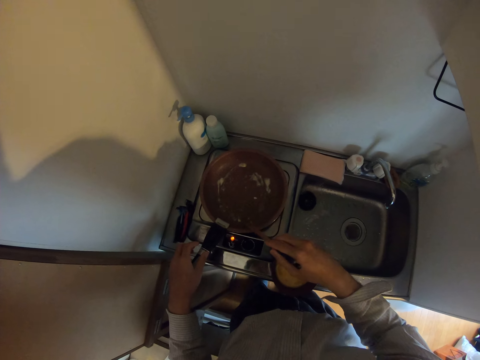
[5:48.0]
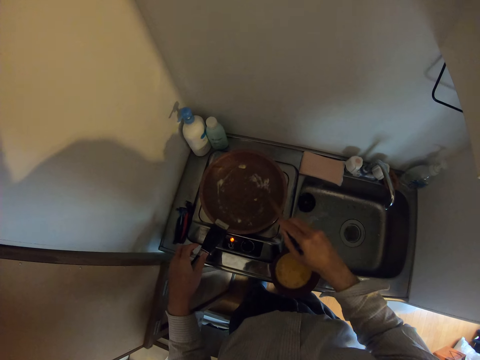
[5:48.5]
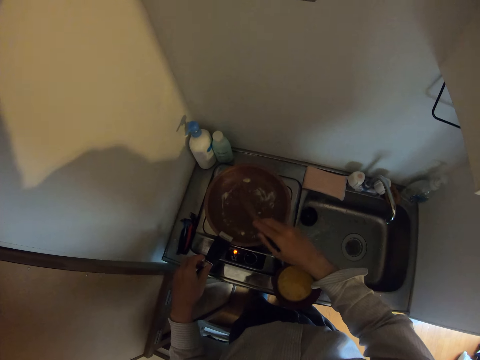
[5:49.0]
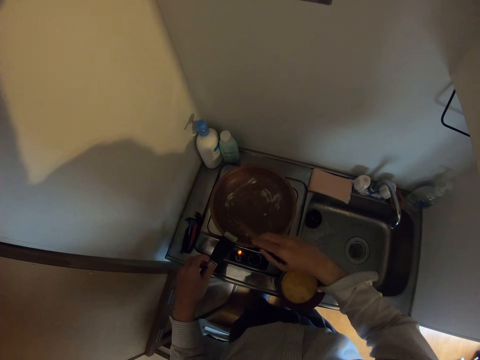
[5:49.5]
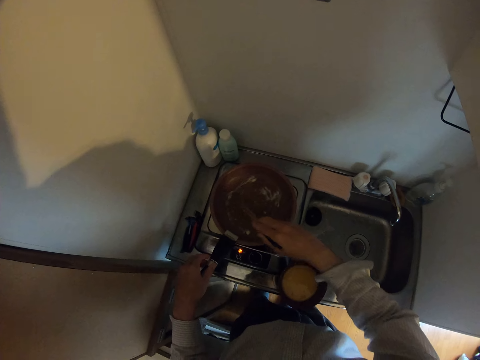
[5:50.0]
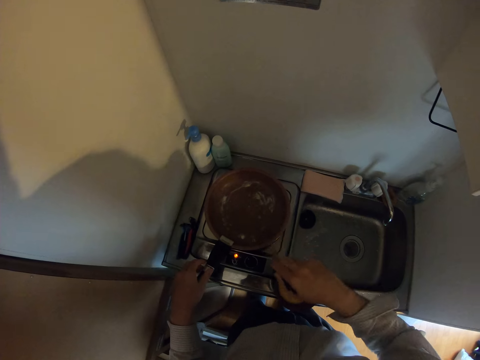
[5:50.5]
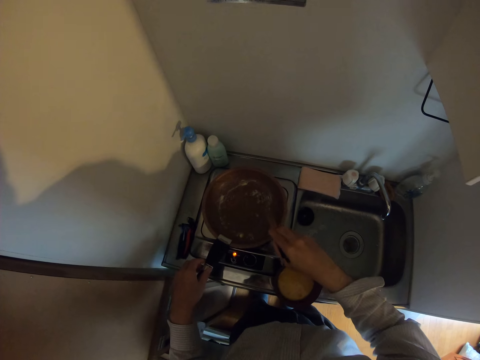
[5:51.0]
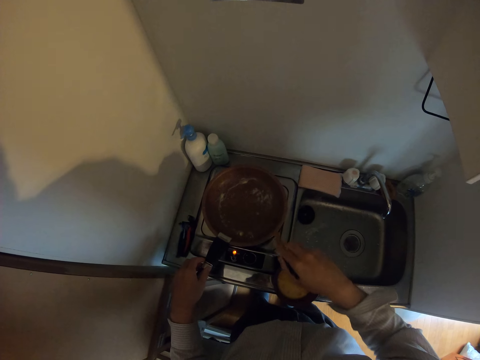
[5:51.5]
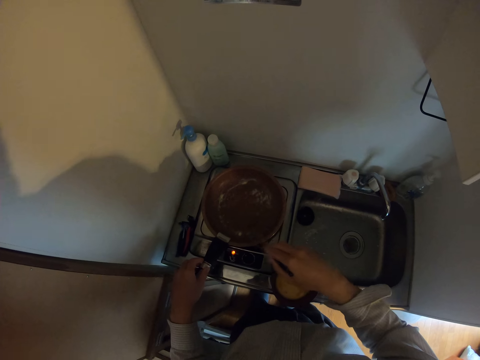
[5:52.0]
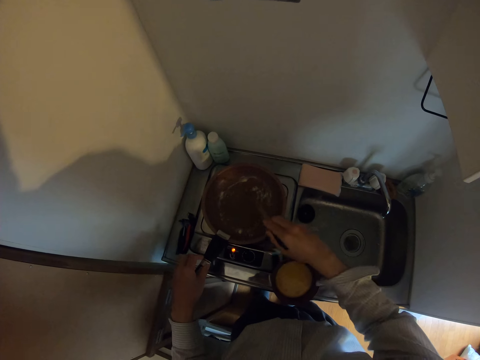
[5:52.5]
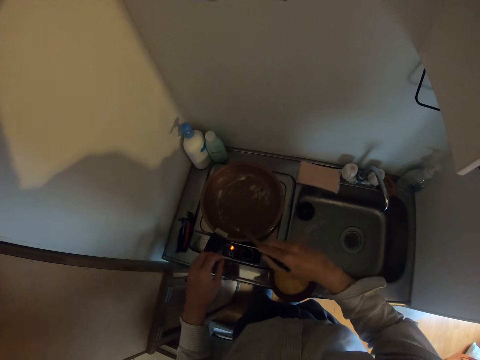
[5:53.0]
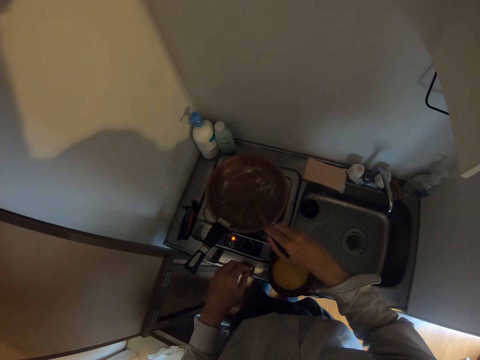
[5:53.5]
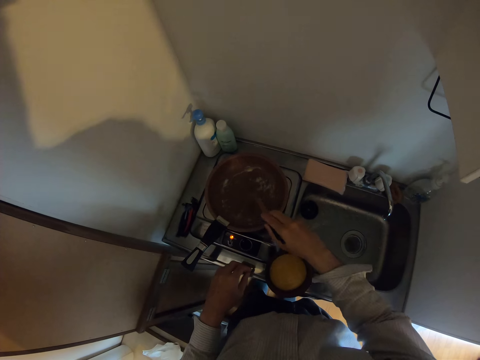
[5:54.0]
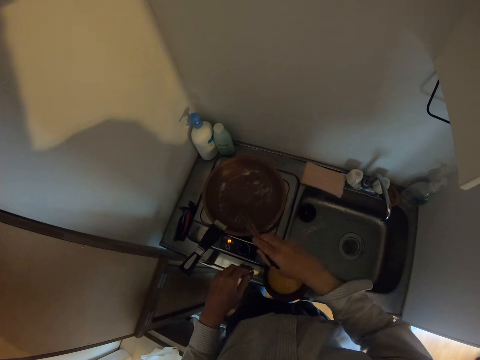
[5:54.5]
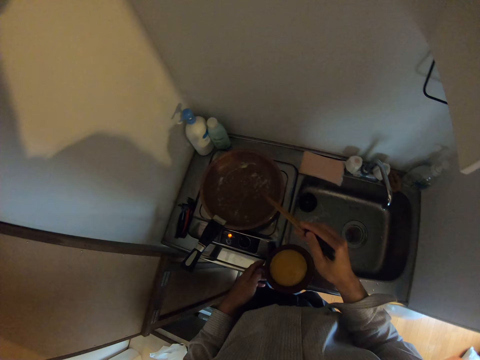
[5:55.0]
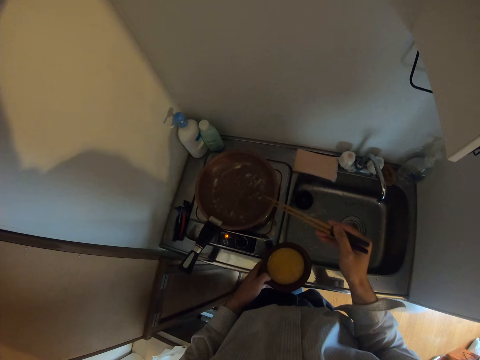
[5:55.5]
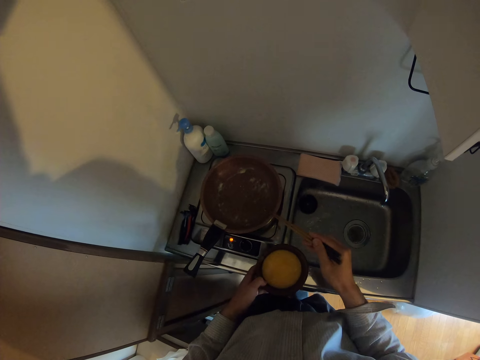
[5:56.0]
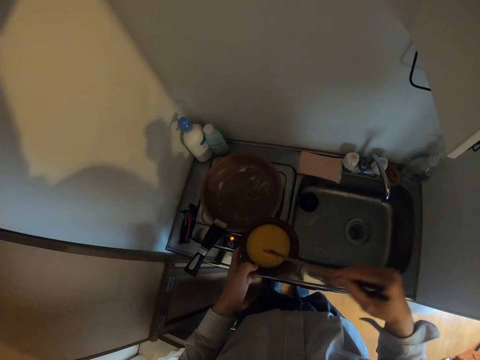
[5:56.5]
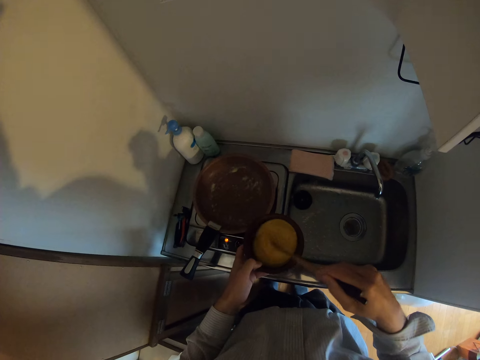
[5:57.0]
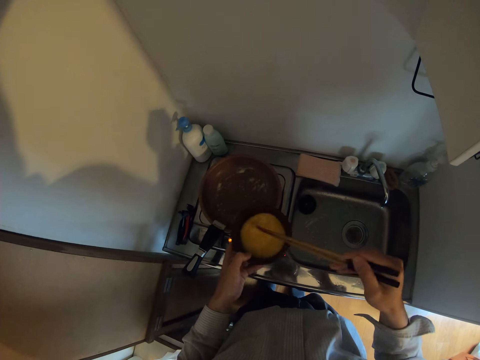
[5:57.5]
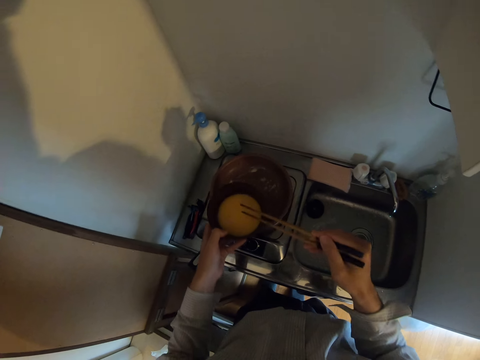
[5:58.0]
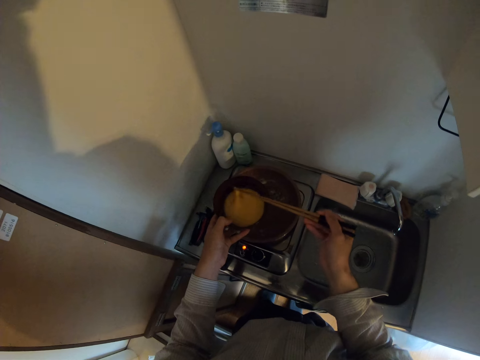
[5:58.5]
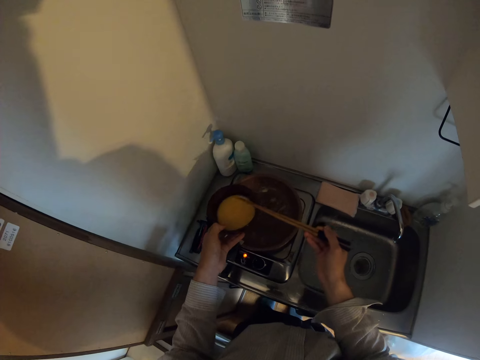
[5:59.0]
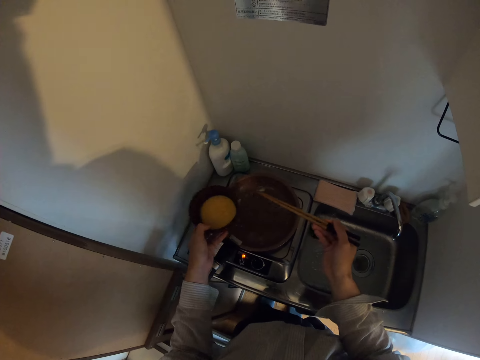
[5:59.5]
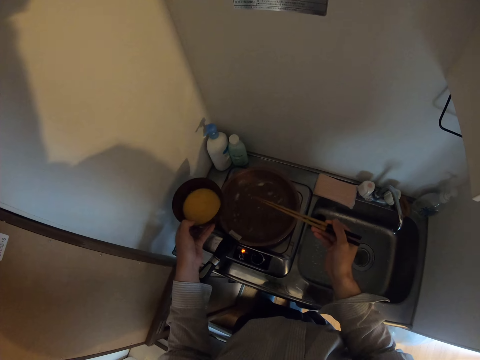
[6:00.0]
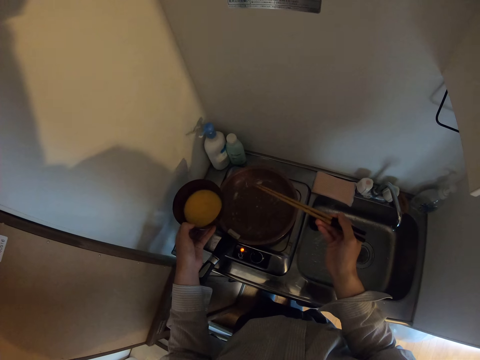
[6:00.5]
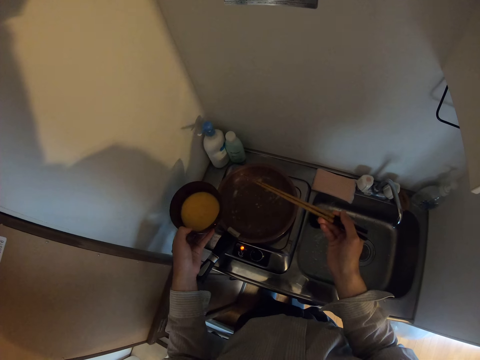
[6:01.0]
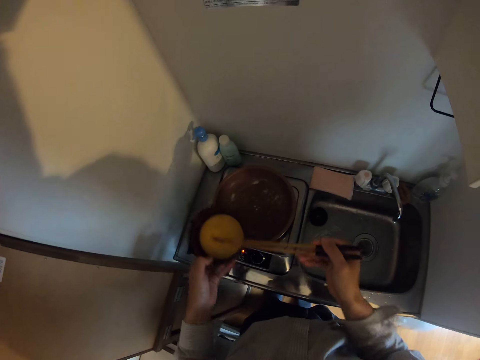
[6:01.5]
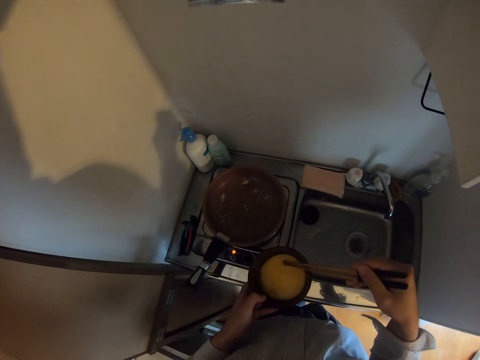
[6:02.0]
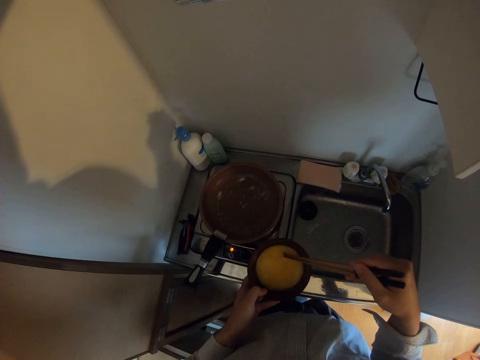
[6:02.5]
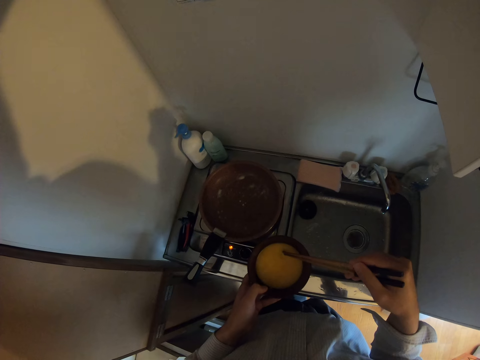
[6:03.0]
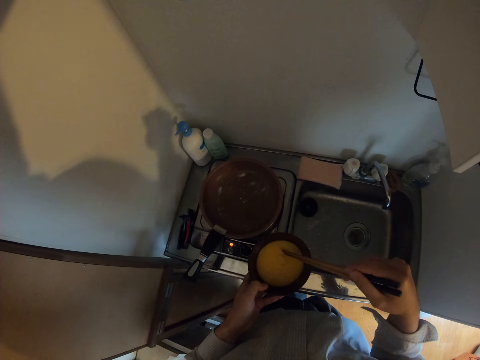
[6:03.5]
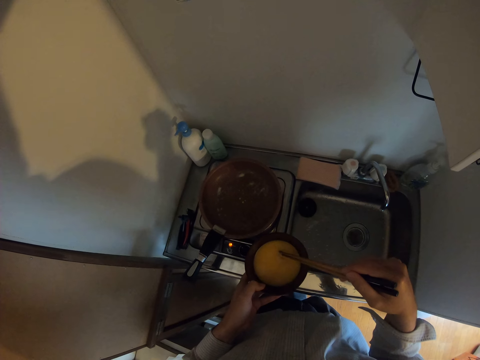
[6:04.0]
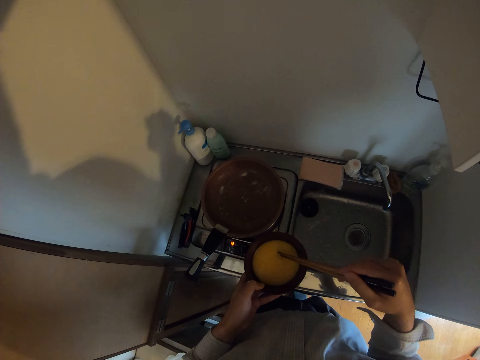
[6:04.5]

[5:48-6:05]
The camera wearer moves his other hand towards the bowl. He holds the bowl with his hand. He takes the bowl on the edge of the sink. He hits the chopsticks on the pan and moves the chopsticks towards the bowl. He whips the egg in the bowl with the pair of chopsticks. He moves his hands towards the bowl. He scoops the egg in the frypan with the pair of chopsticks. He moves his hand towards the pan. He places the yolk in the pan. He moves the chopsticks towards the bowl. He moves his hands towards him. He stares at the pan.

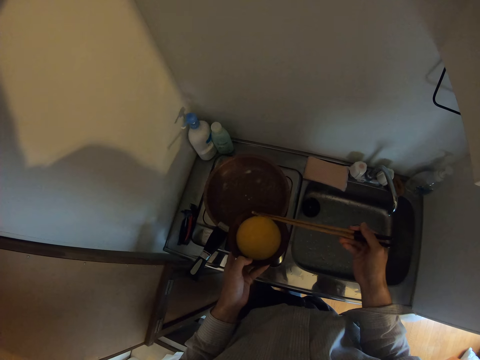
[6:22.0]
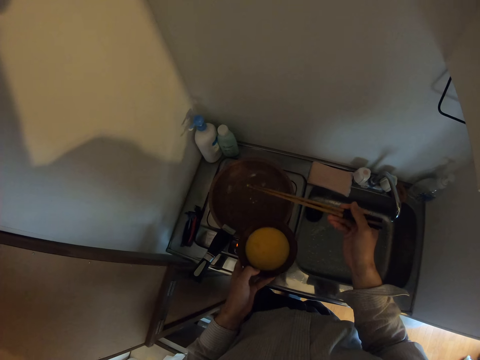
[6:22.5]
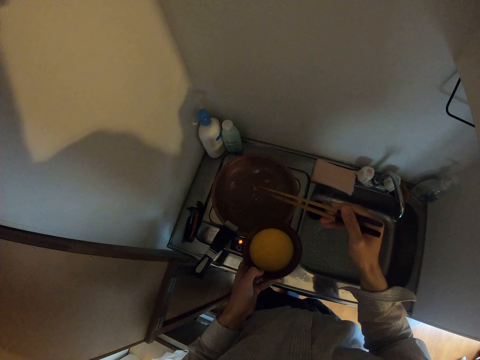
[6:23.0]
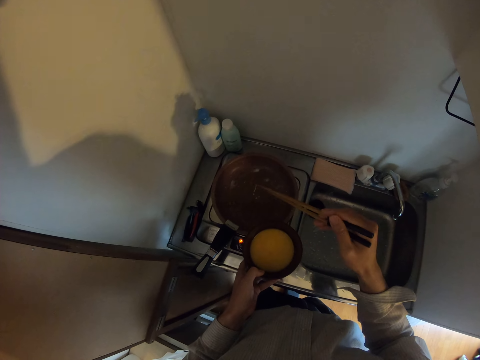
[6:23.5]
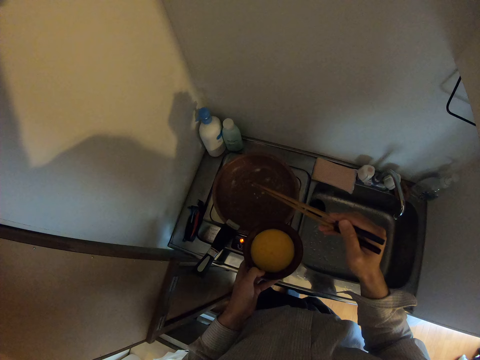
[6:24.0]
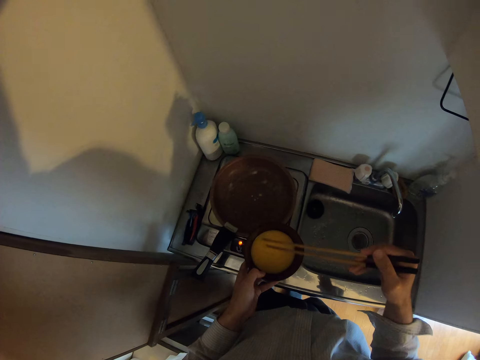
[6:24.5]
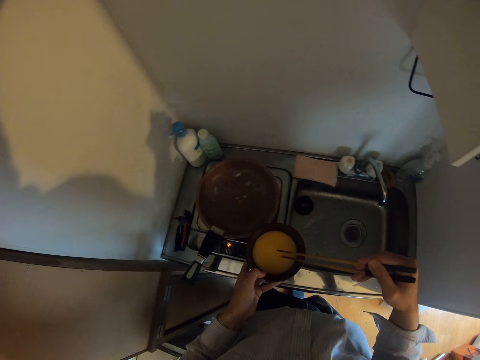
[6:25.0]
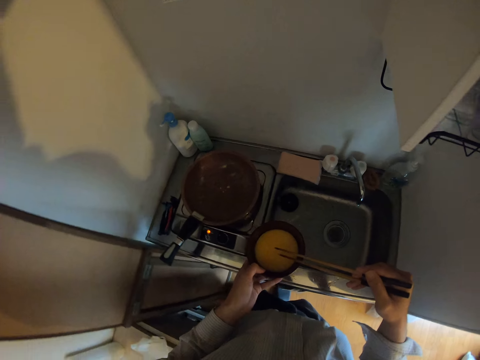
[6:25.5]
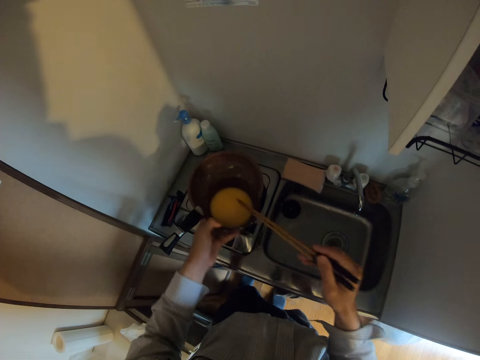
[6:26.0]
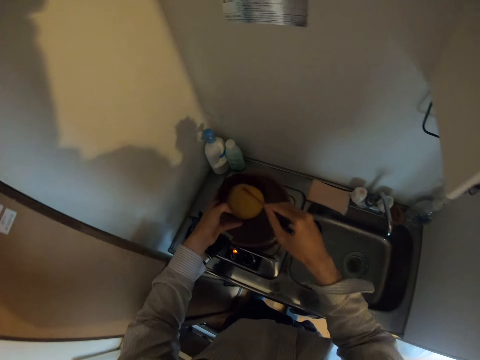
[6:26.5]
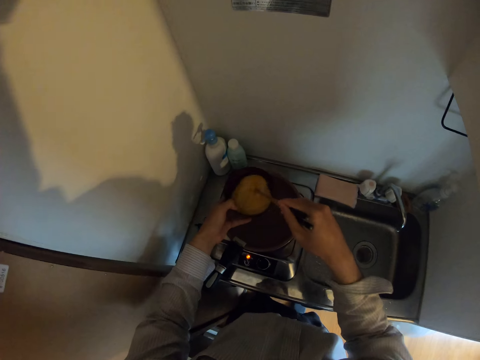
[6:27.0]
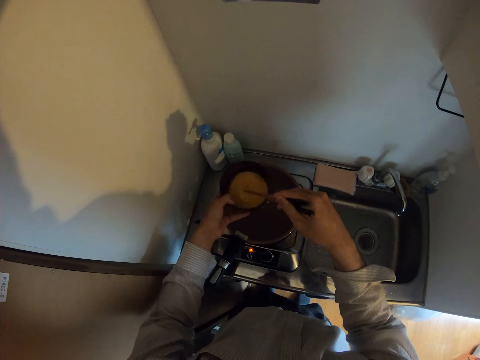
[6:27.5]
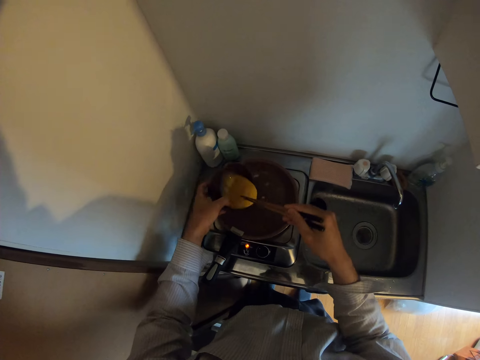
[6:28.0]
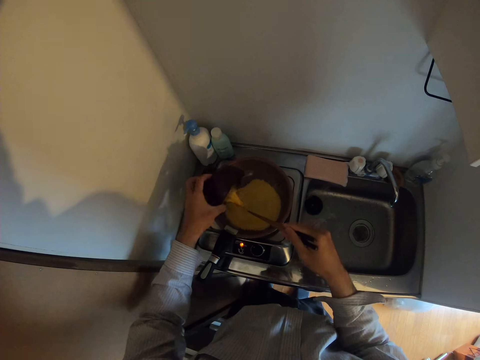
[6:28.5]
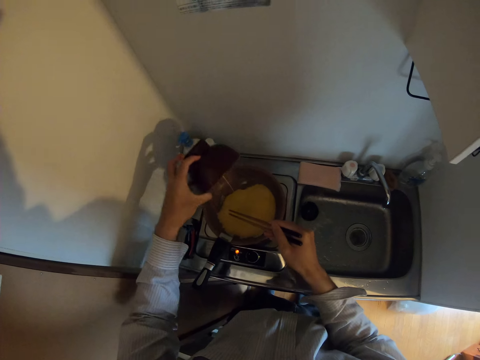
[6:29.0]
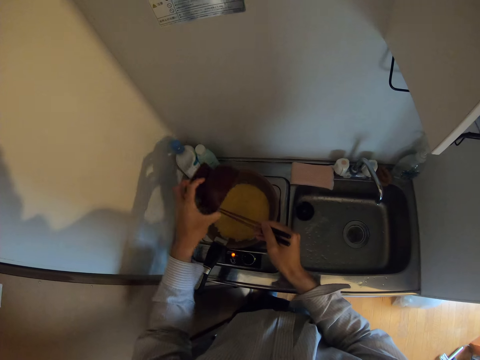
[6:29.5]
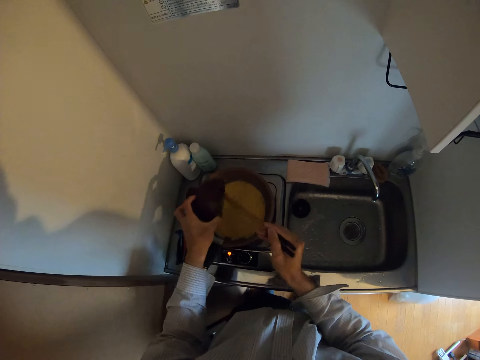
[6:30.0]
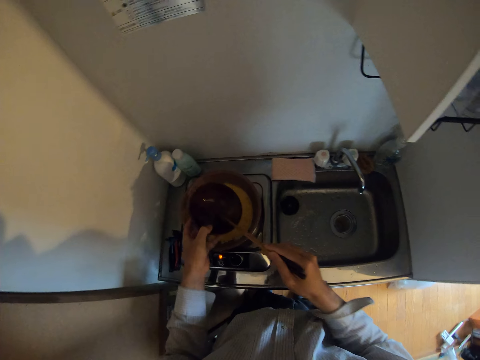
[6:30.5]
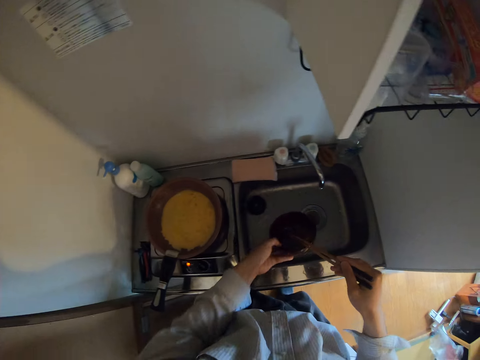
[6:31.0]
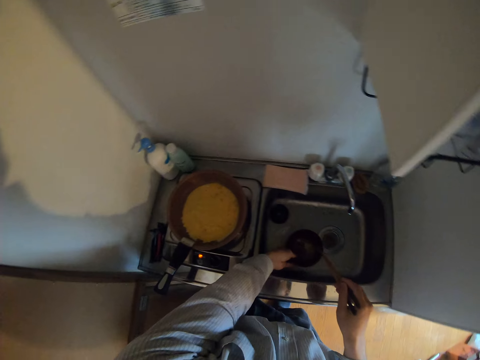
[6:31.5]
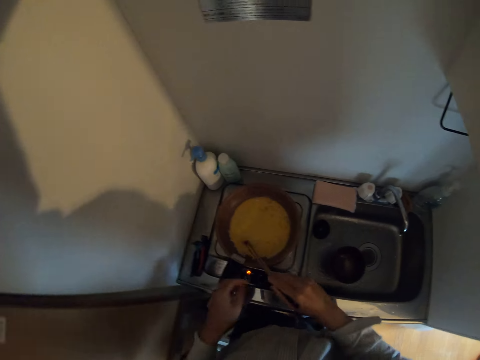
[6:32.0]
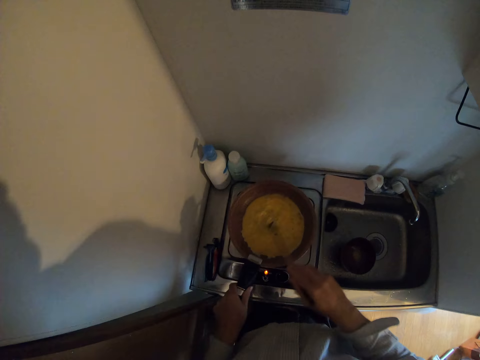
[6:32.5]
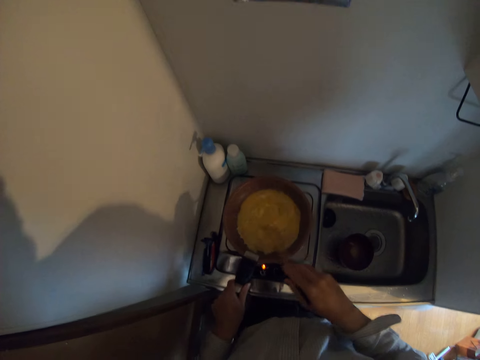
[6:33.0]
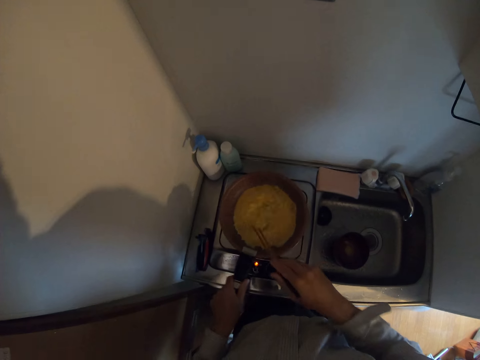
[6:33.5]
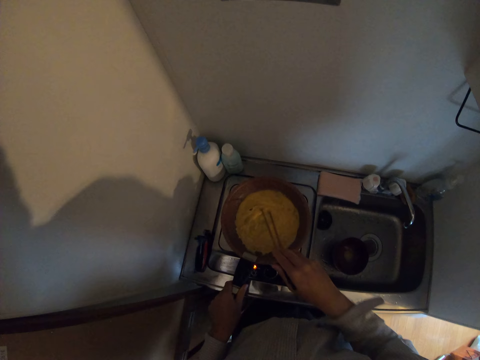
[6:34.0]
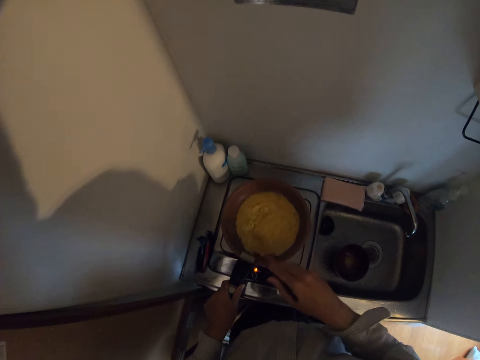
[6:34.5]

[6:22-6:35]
The camera wearer scoops the egg in the frypan with the pair of chopsticks. He moves his hand towards the pan. He throws the yolk in the pan. He moves his hand towards the bowl. He places the chopsticks in the bowl. He moves his hands towards the pan. He whips the egg in the bowl with the pair of chopsticks. He drops the egg in the frypan. He moves his hands towards the sink. He places the bowl in the sink. He moves his hands towards the pan. He stirs the eggs in the pan with the chopsticks. He holds the pan's handle with his hand. He stirs the eggs in the pan with the chopsticks.
